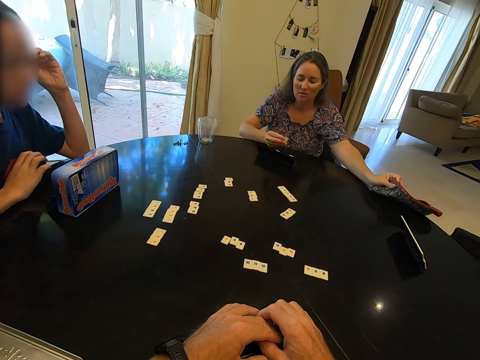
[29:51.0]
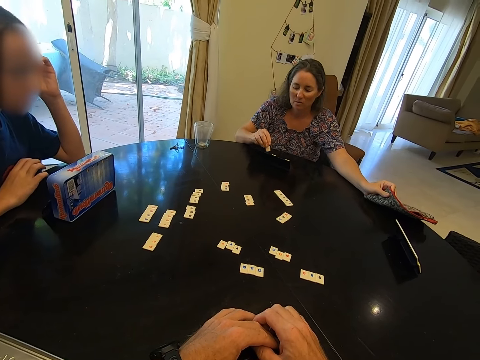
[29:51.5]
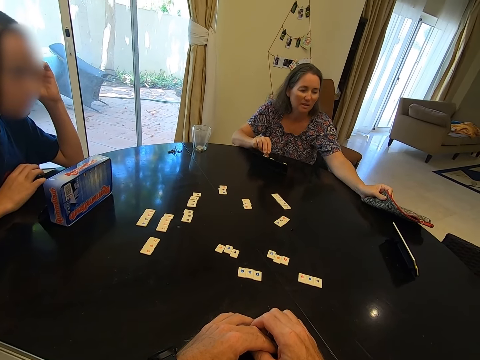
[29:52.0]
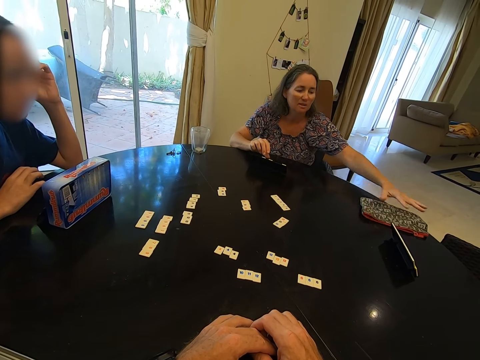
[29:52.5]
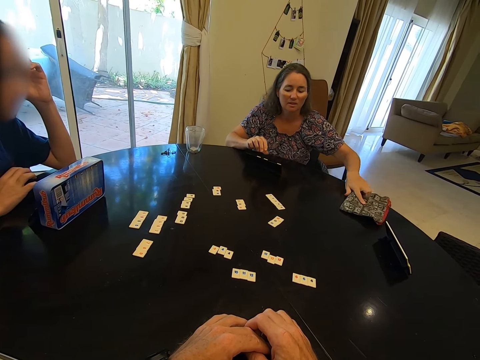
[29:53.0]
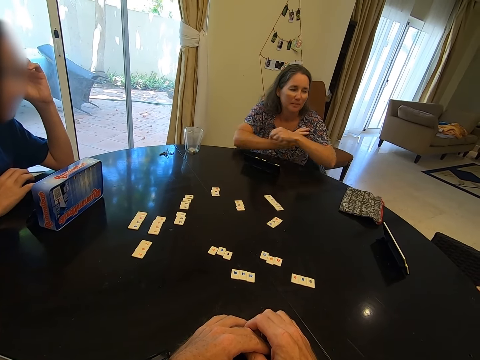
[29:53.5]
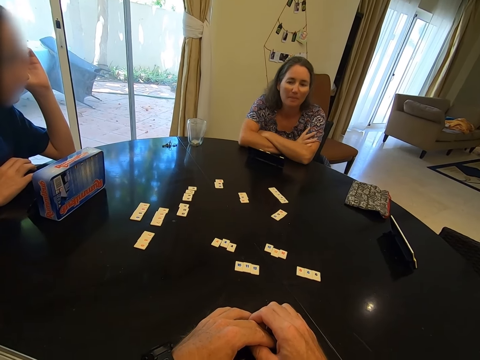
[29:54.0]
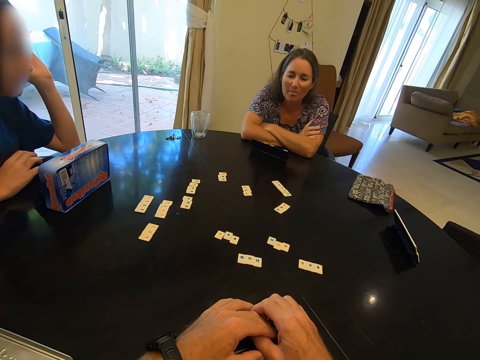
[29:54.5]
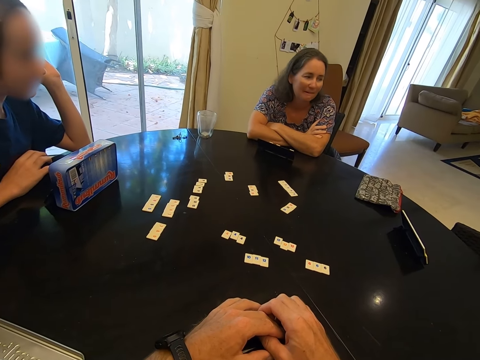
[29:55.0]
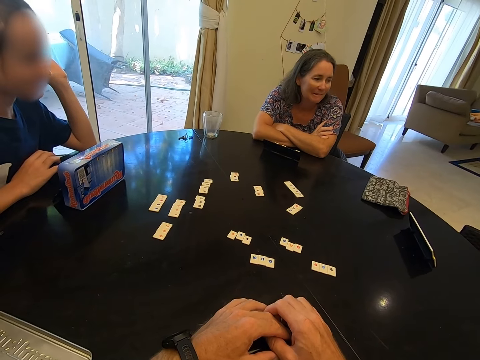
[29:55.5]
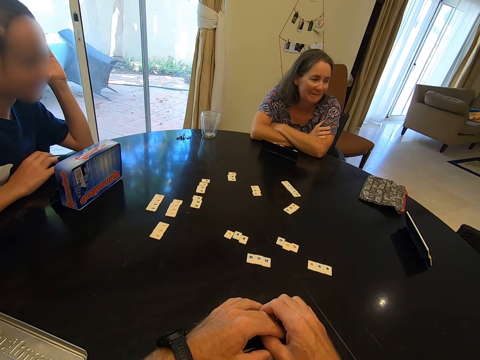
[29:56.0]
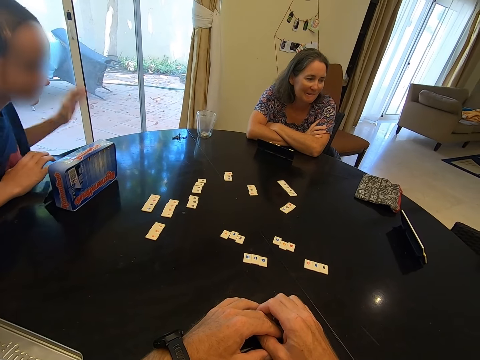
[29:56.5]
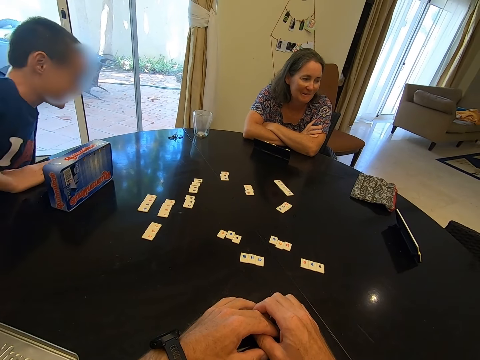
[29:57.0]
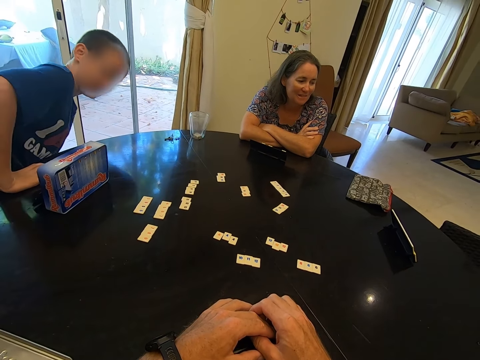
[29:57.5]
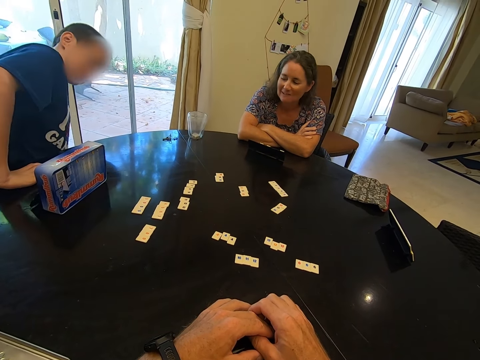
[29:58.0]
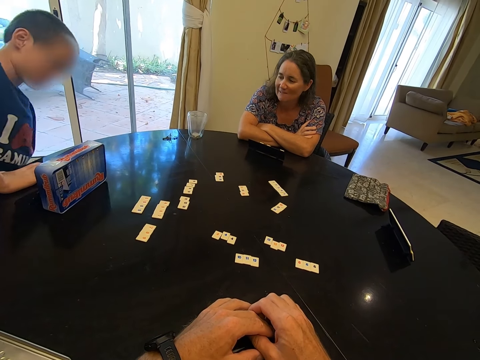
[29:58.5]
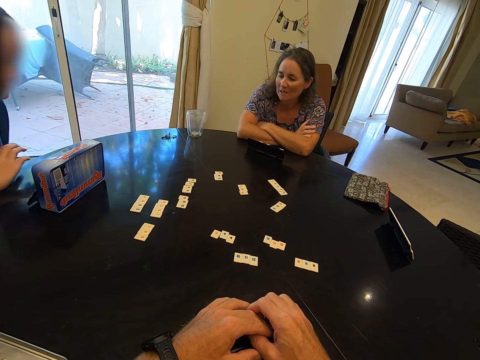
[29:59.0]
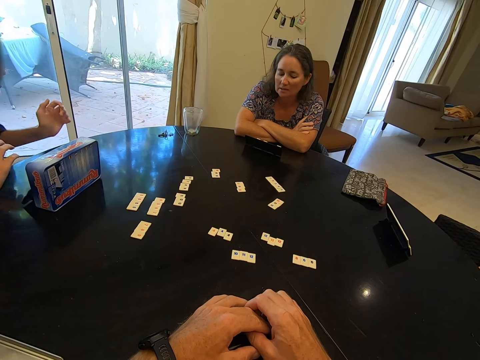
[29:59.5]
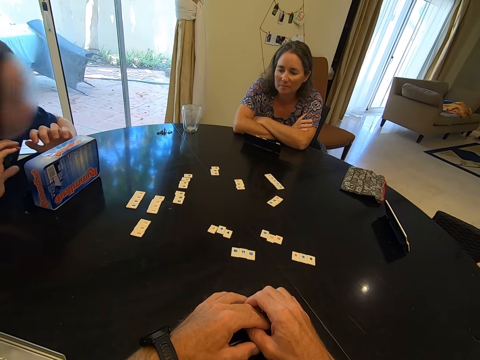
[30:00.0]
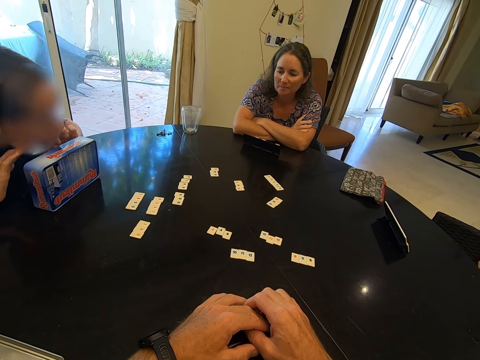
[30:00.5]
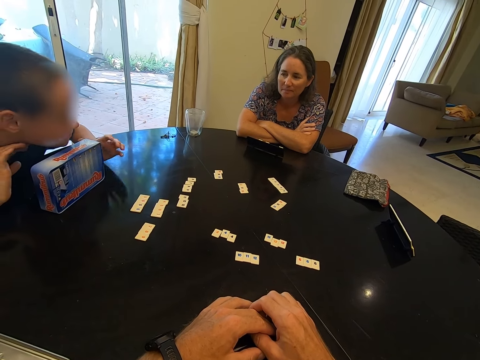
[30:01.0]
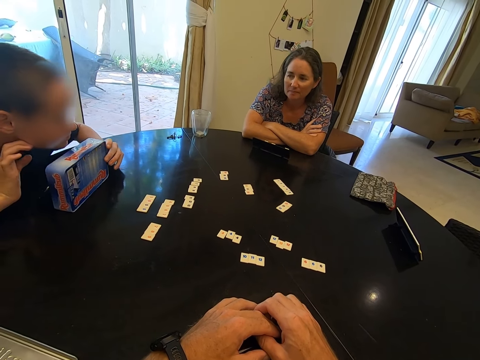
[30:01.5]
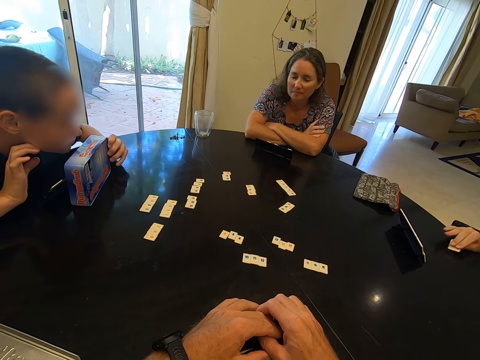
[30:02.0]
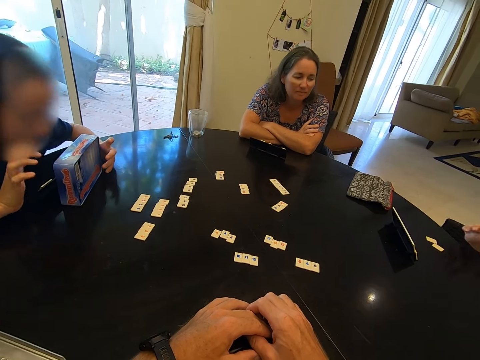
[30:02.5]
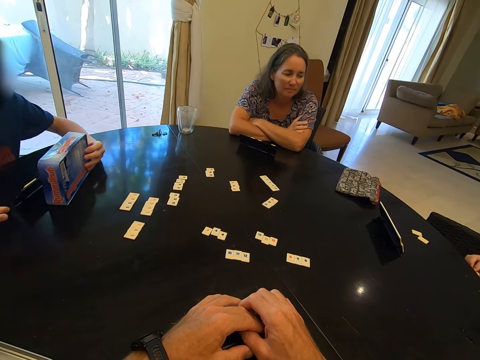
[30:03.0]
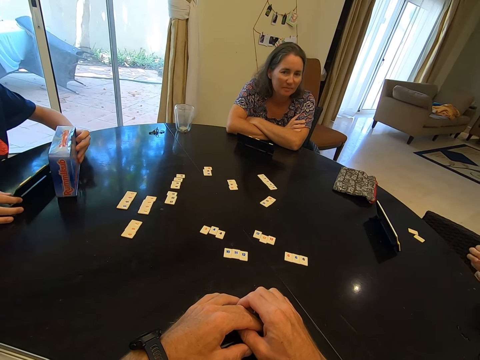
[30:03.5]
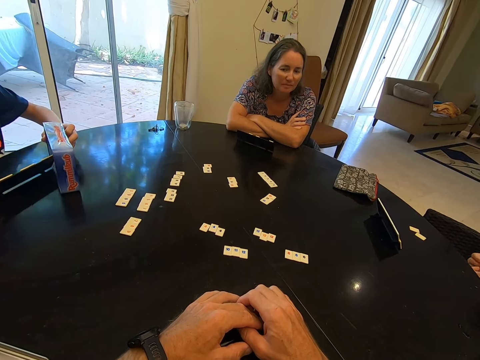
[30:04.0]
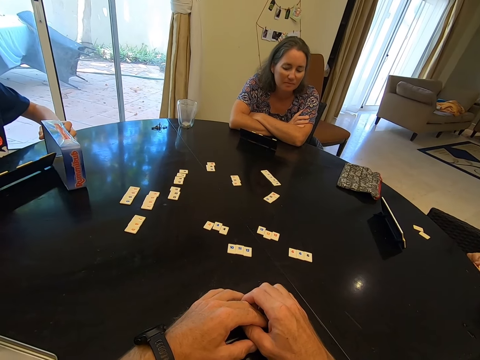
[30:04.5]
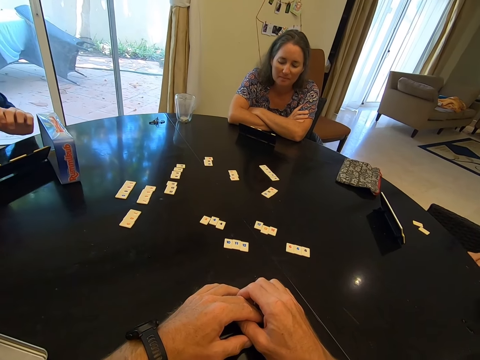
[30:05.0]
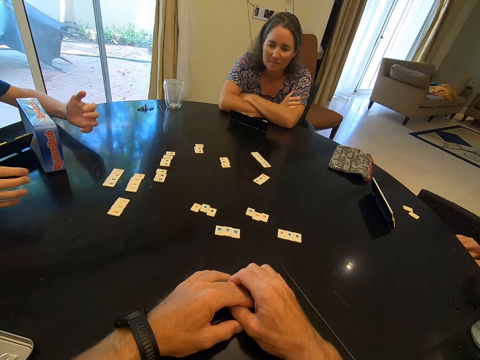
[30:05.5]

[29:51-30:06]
A person hands over to another person a bag of number tiles. A woman places the purse on the table. The woman places the scrabble tile on the scrabble rack. A third person speaks to the second person. A child places the scrabble tile on the table. Another child adjusts the box and the scrabble rack. The camera wearer looks at the first person.

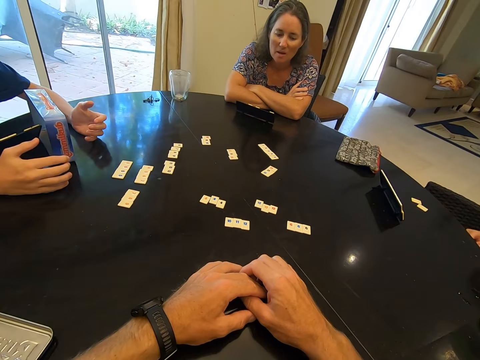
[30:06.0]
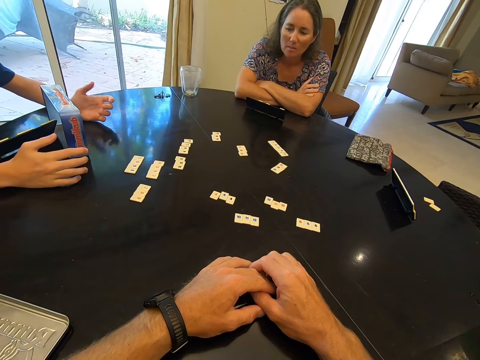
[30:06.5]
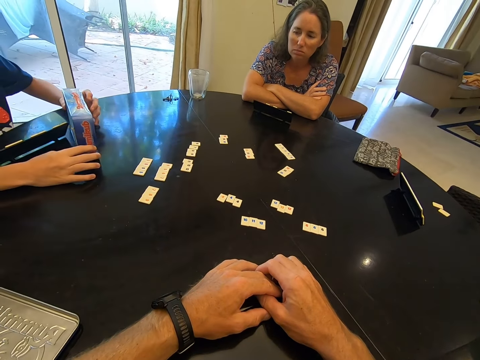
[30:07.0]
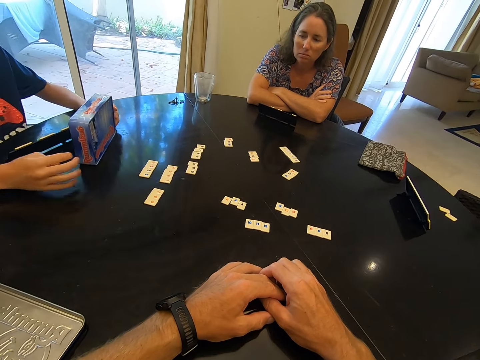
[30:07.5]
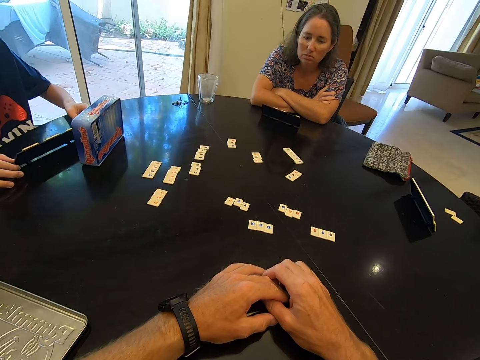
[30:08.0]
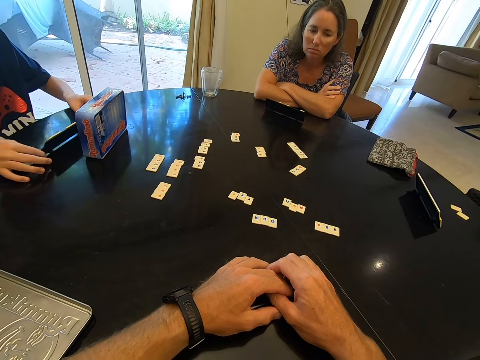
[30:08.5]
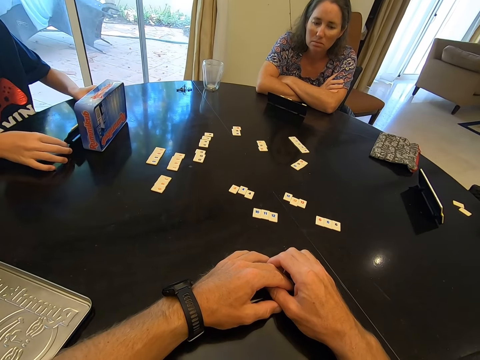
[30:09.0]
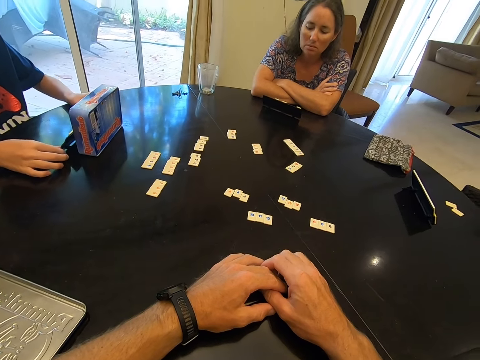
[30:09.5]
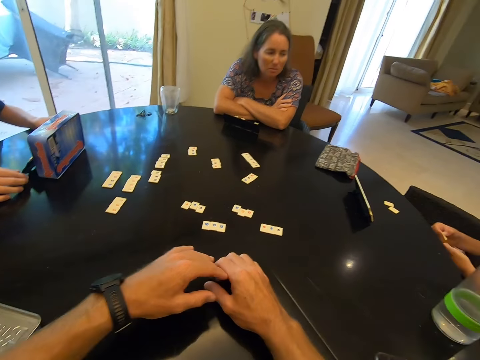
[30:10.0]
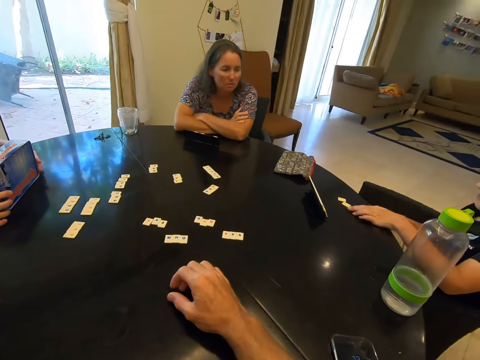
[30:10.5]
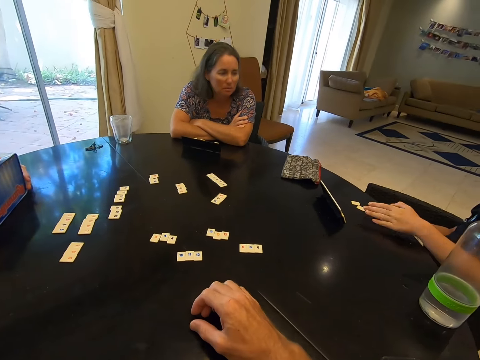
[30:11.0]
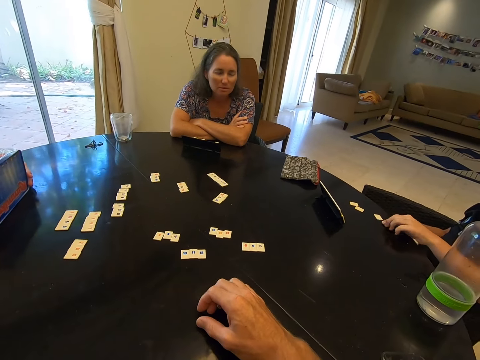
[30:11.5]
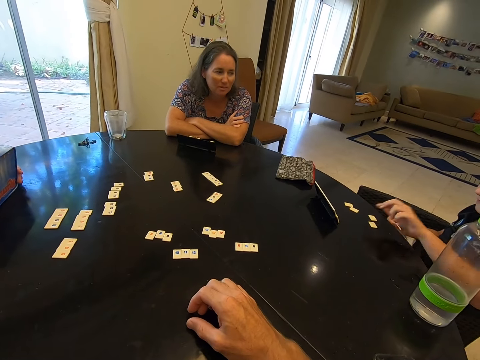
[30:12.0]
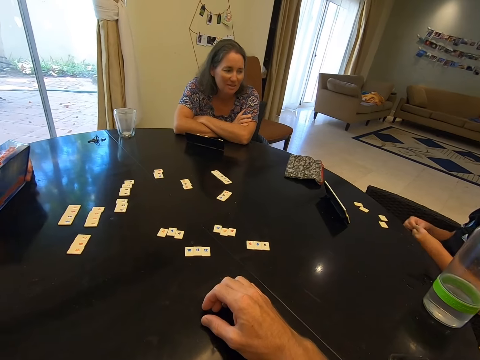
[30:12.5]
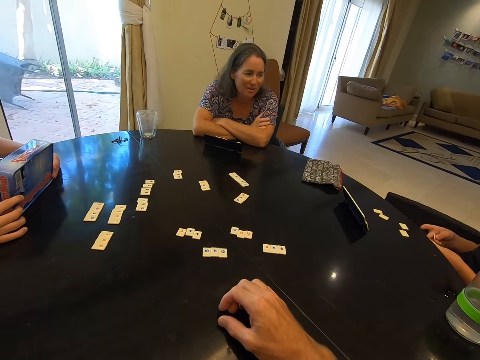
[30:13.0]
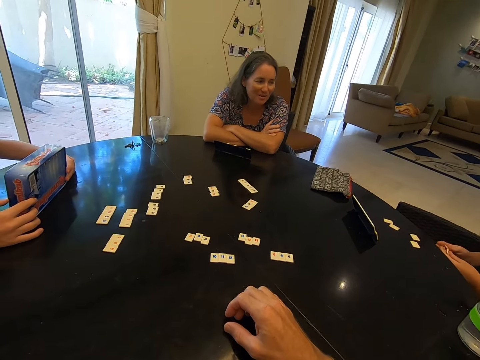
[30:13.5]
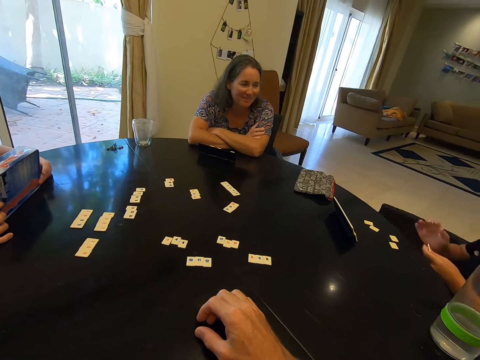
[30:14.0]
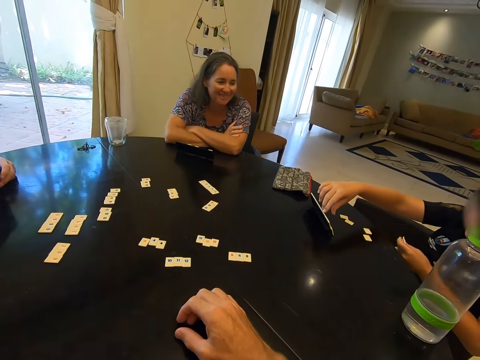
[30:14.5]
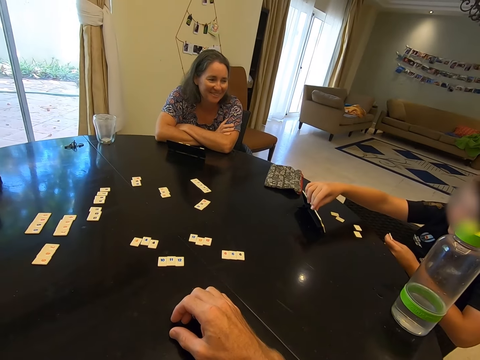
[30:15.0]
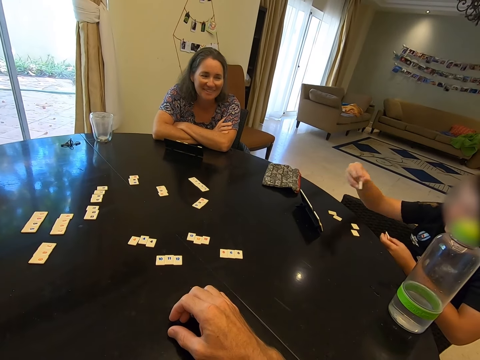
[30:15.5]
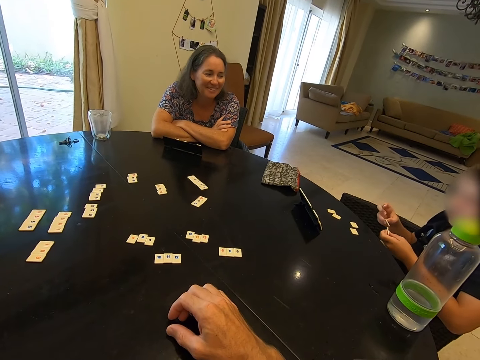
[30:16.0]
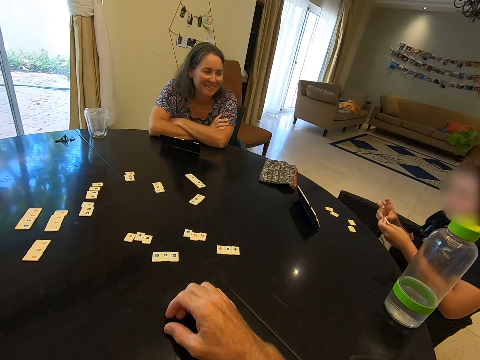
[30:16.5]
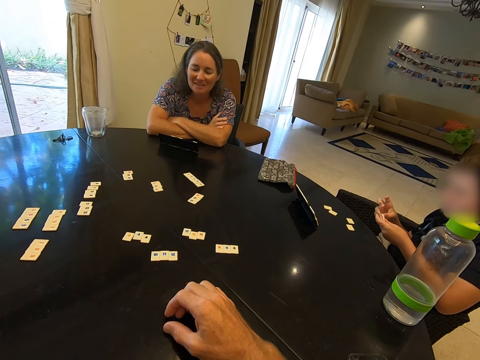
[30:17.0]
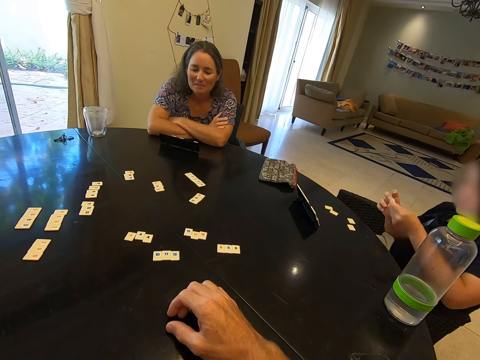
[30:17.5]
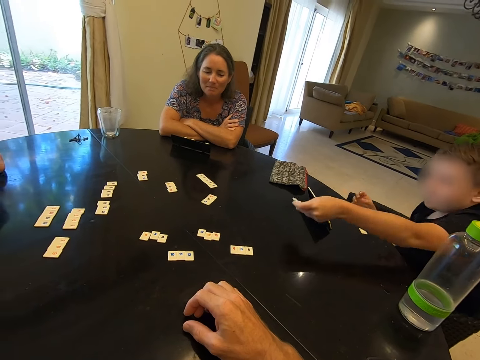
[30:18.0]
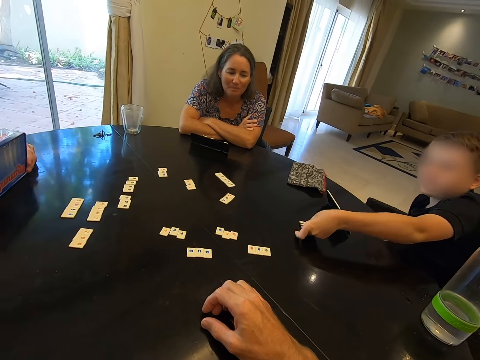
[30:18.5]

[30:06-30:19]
A person moves a box of number tiles on a table. Another person puts a number tile on the table. A third person looks at the second person. The second person picks up a number tile from a slide.
